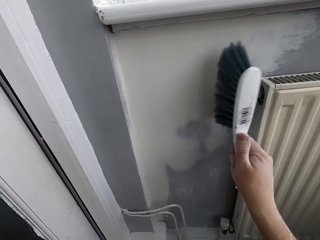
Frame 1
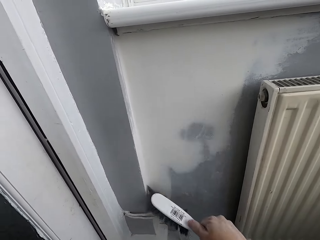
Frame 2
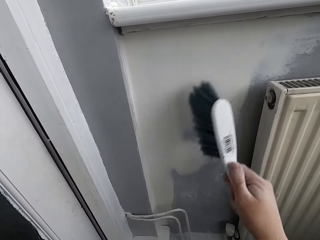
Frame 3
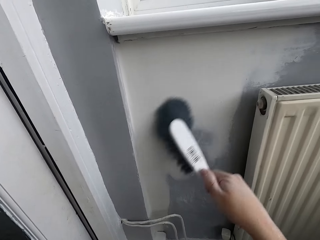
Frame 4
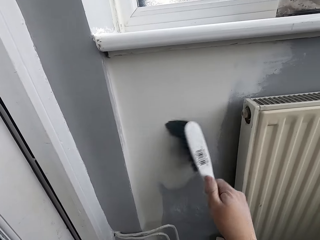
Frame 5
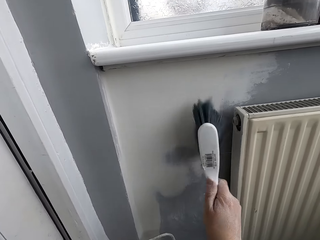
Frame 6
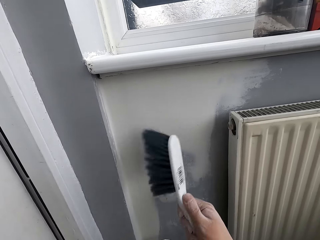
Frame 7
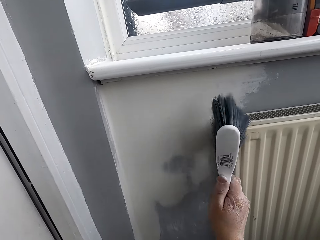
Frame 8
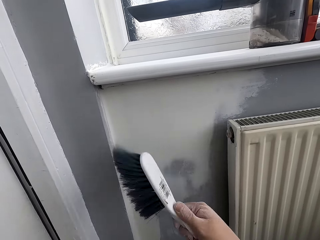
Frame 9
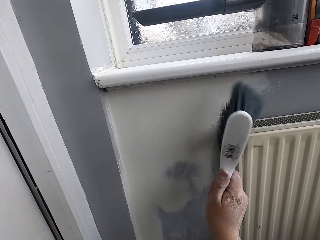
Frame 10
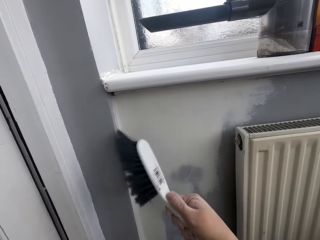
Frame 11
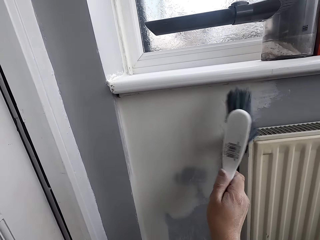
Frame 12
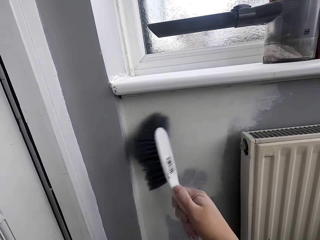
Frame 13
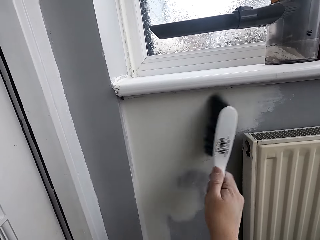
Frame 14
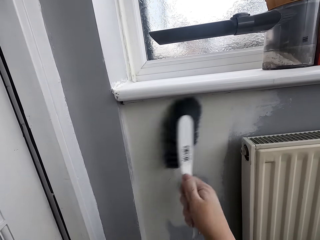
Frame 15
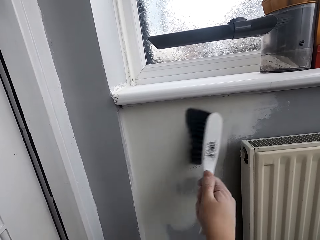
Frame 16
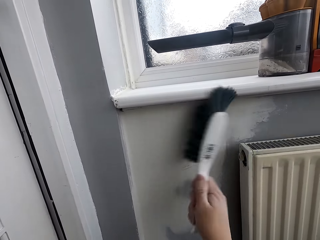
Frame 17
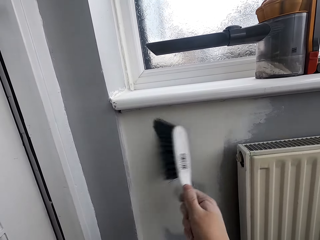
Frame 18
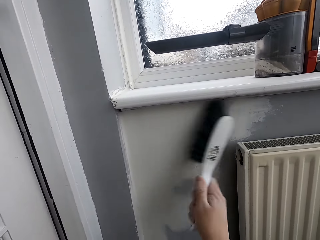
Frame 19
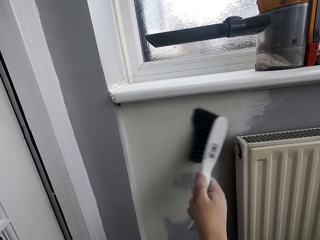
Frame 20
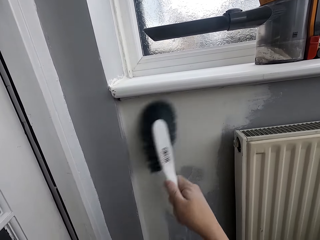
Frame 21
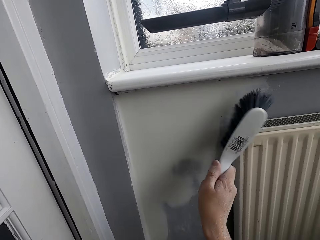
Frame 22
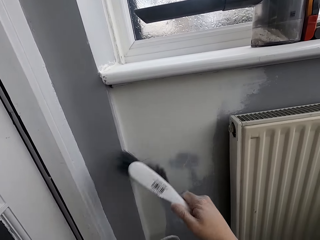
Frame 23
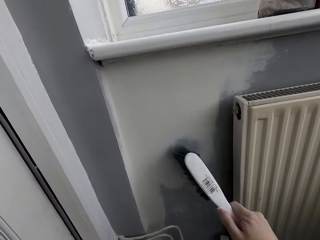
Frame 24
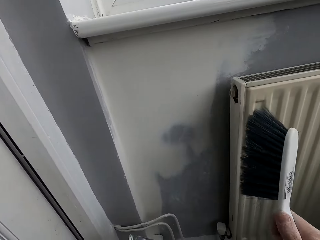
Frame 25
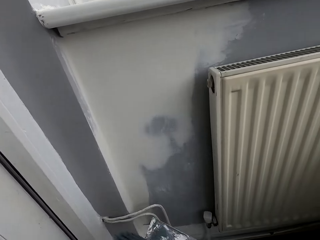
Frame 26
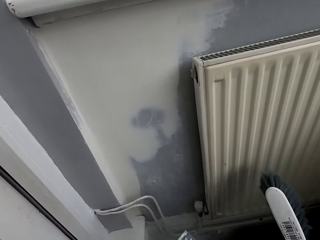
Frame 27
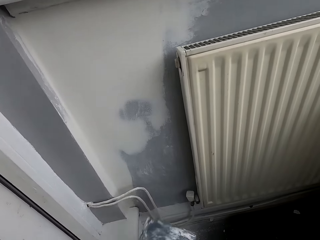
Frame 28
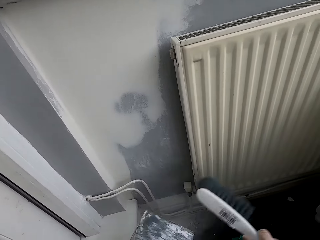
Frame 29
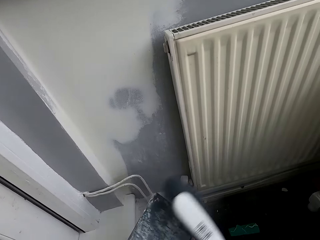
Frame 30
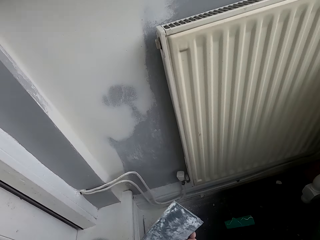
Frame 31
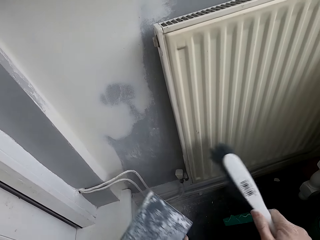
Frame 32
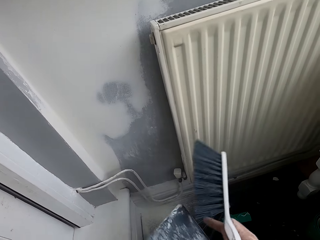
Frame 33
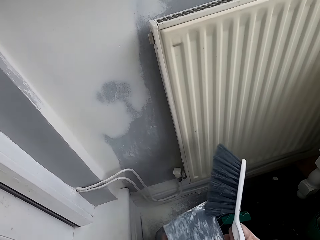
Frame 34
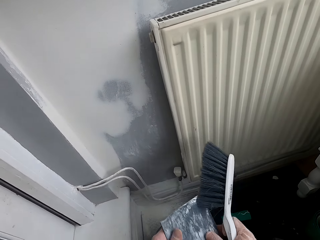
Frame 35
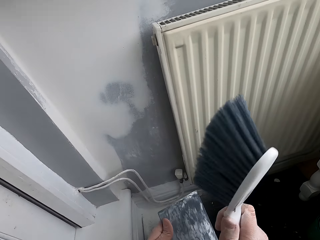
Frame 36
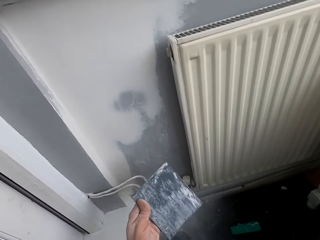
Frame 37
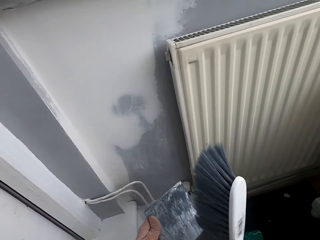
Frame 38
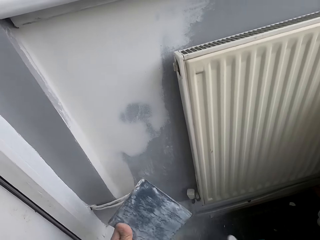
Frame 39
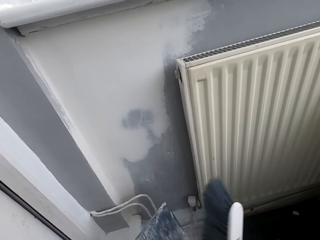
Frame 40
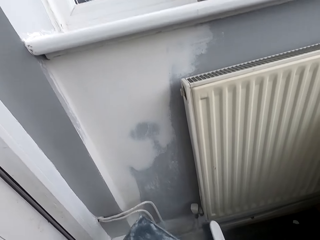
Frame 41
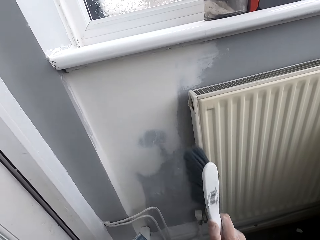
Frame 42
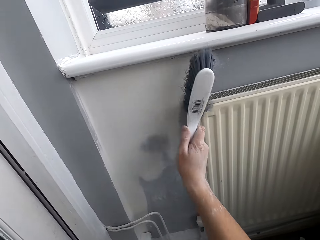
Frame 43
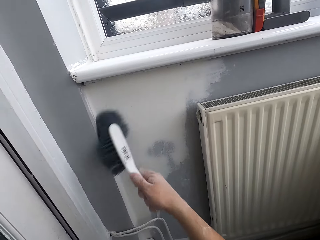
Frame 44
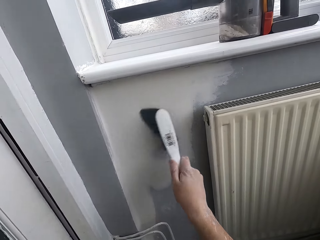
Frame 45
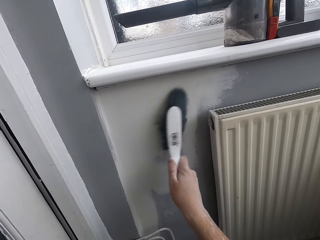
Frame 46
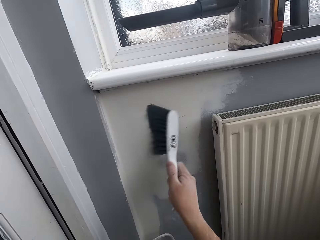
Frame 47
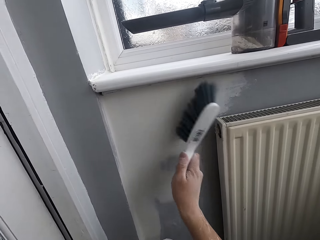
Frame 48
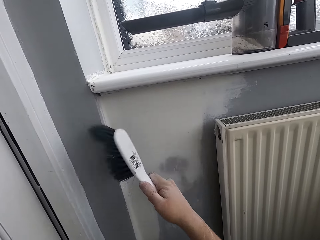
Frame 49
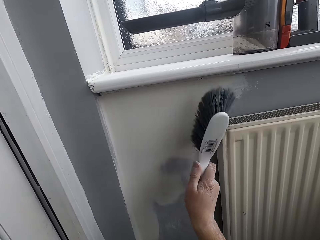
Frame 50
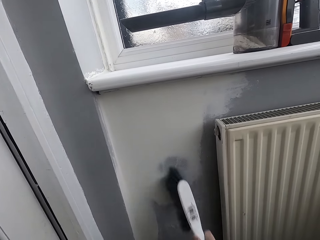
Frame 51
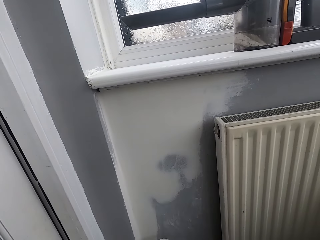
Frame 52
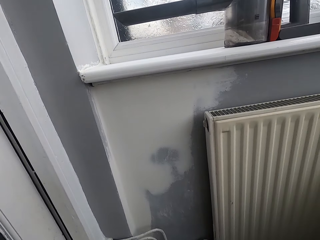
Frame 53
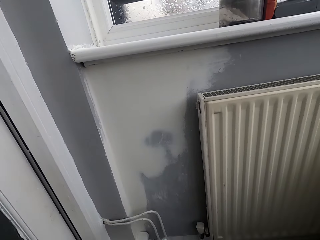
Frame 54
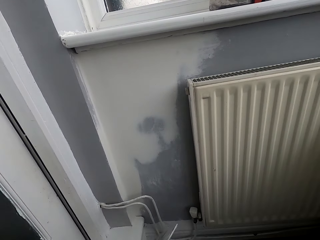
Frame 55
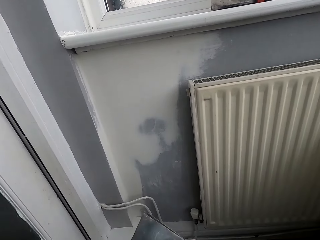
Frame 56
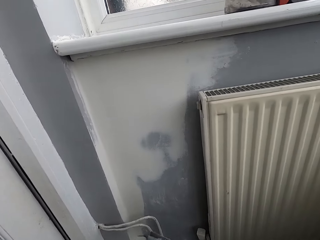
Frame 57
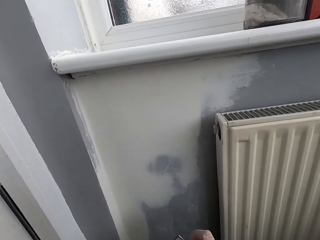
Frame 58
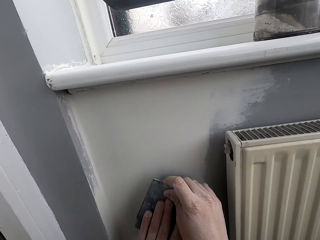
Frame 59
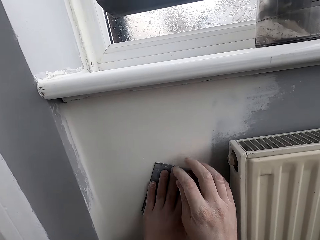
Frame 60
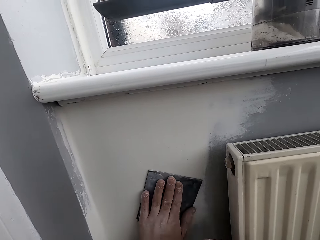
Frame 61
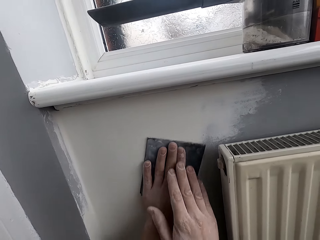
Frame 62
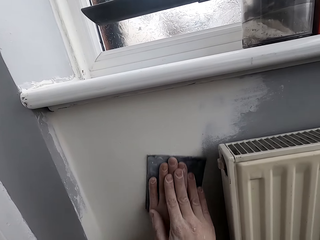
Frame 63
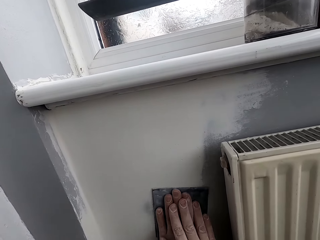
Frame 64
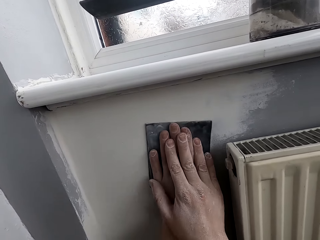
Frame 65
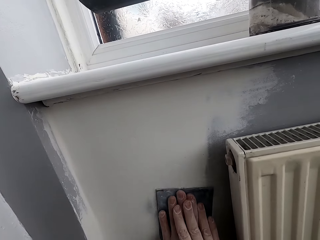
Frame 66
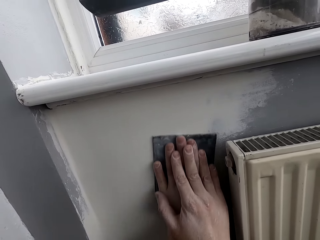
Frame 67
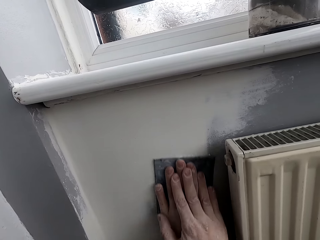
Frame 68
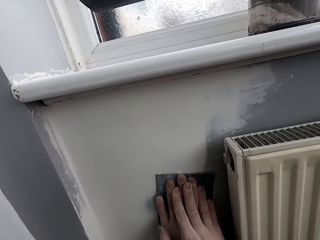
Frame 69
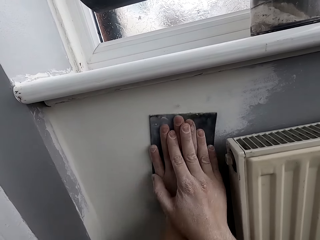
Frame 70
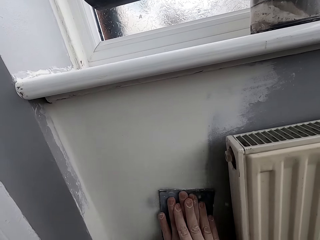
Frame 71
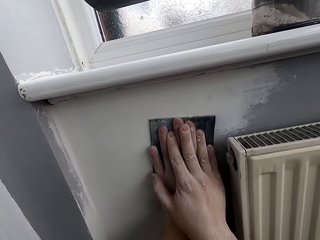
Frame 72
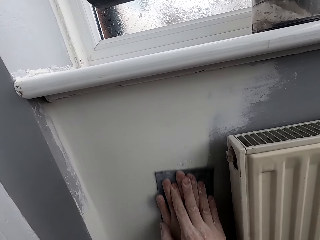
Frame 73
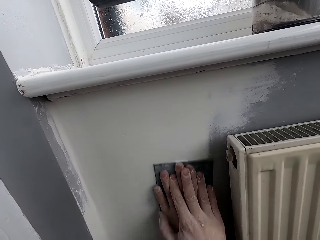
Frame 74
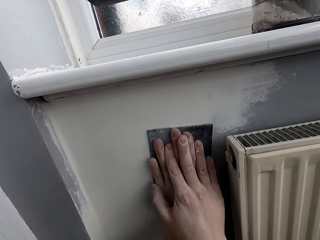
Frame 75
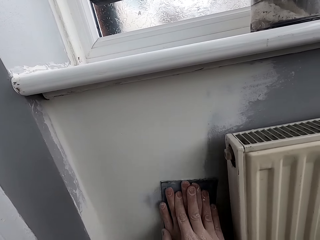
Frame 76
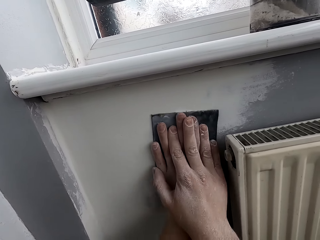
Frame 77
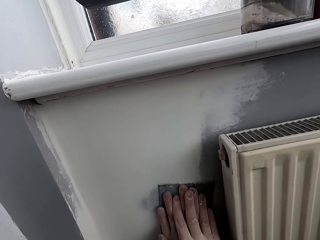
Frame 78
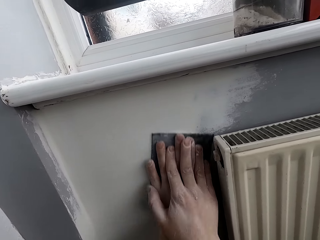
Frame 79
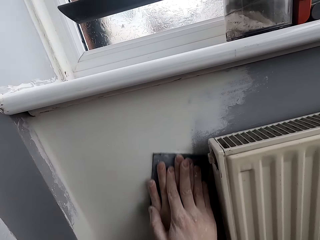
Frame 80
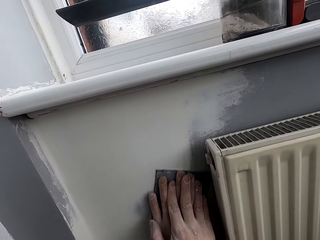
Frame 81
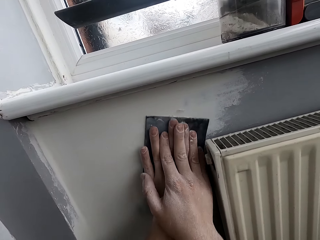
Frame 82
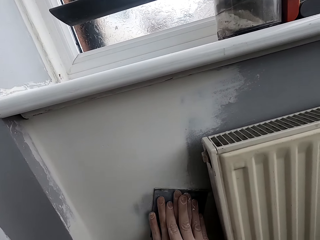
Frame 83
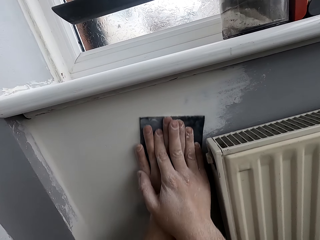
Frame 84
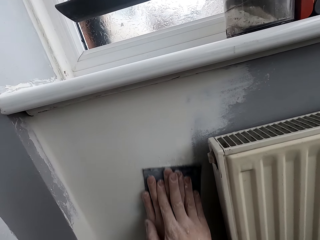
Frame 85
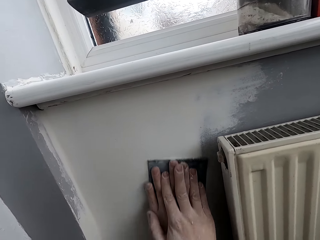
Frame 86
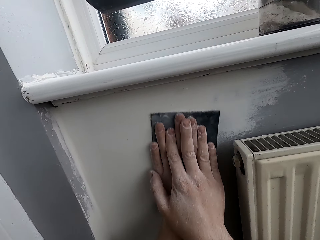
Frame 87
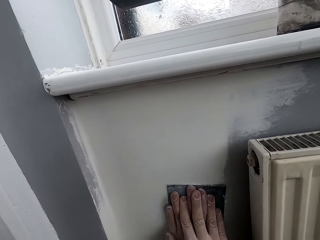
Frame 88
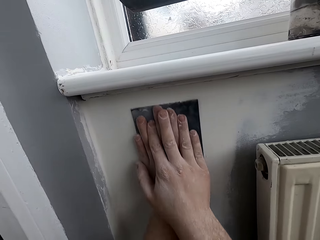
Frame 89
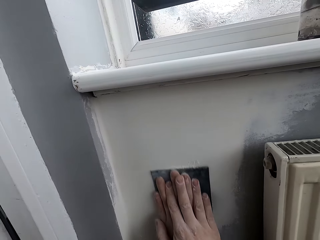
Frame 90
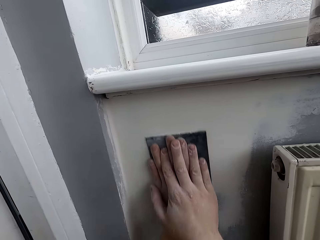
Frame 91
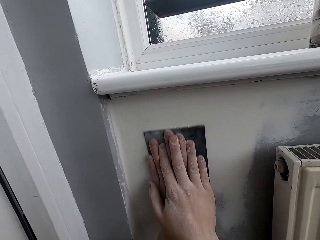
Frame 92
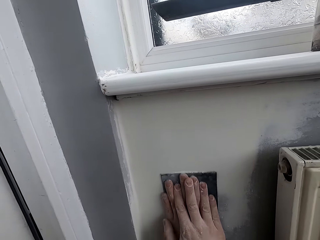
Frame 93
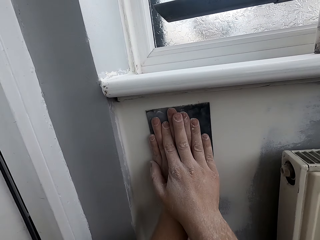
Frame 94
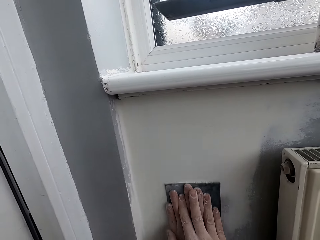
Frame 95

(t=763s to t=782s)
The camera wearer rubs the scrubber with a brush. They scrub the wall with the brush. They scrub the wall with the scrubber.

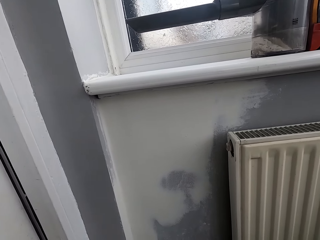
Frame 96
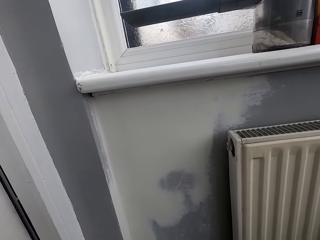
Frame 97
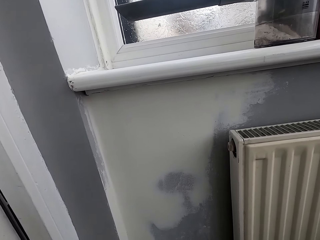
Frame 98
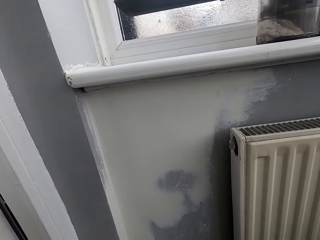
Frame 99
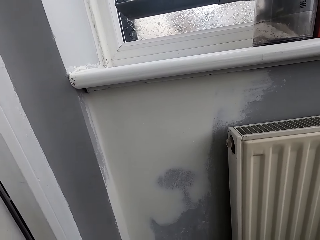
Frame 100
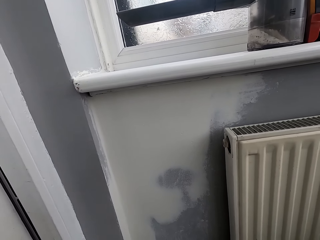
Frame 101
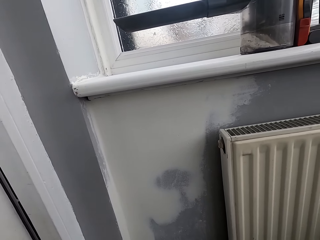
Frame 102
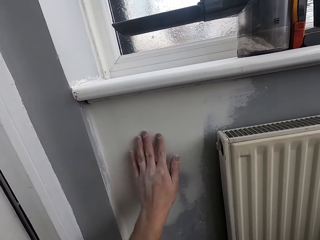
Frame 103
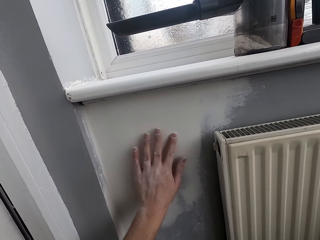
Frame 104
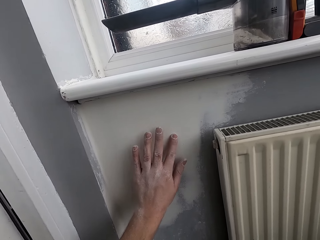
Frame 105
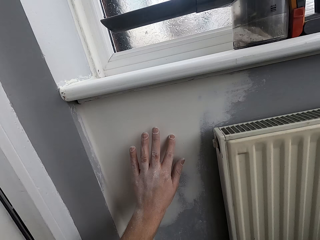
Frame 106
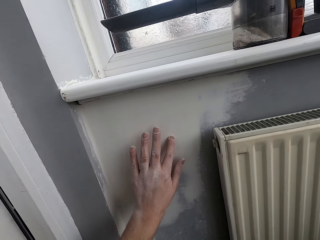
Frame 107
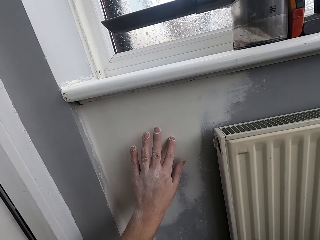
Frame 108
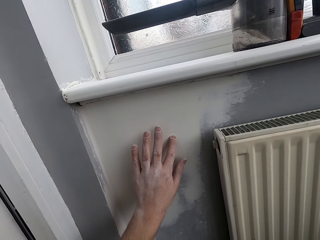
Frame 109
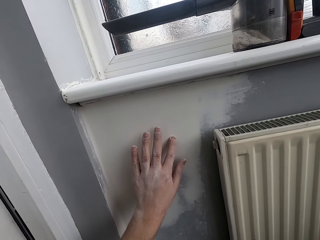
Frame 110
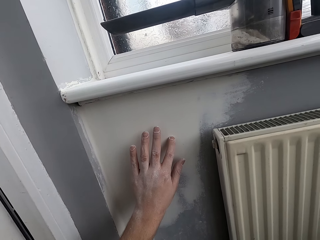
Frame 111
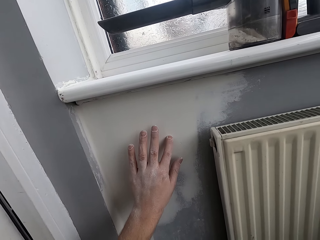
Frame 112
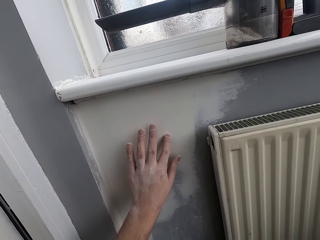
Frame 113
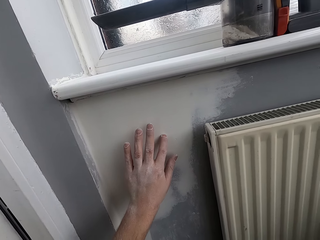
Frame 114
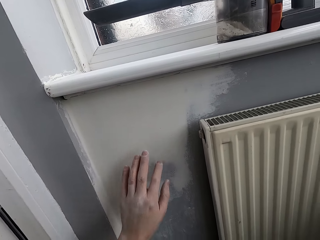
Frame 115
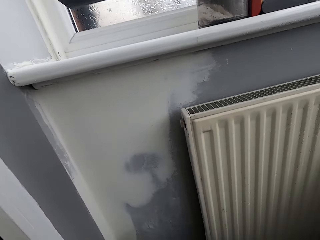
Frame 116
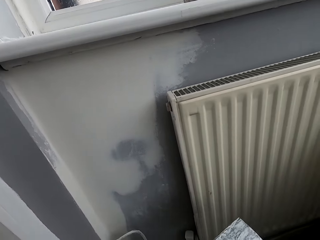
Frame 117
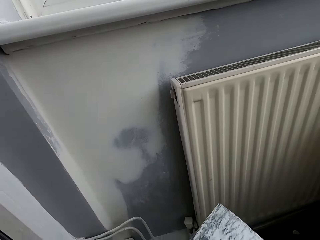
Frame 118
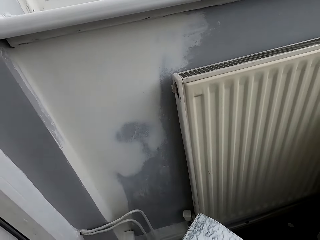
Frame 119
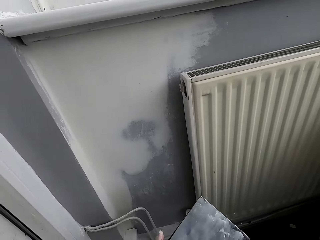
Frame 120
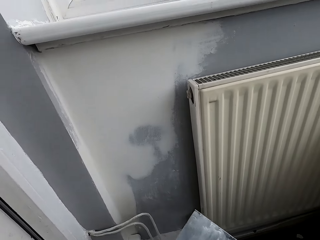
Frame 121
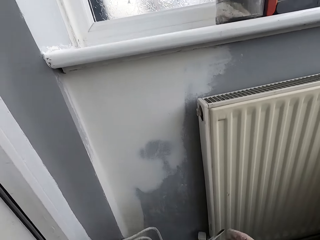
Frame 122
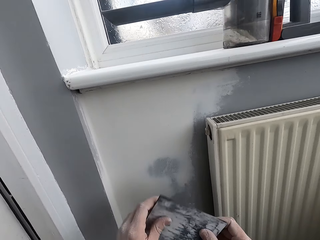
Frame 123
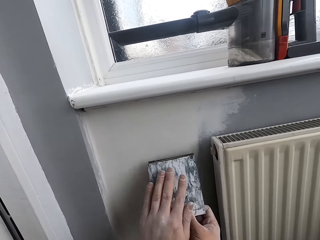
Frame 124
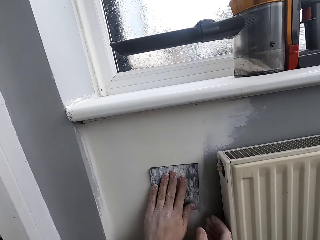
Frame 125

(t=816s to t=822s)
The camera wearer rubs the wall with hand.
